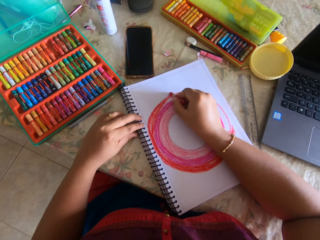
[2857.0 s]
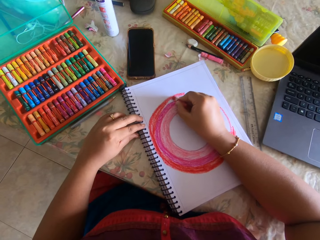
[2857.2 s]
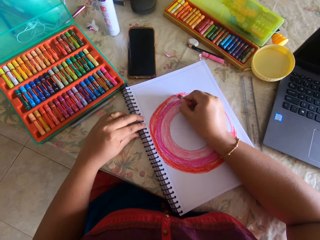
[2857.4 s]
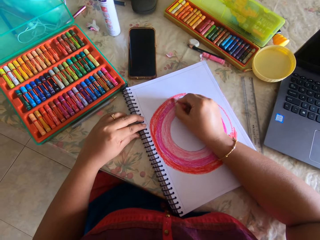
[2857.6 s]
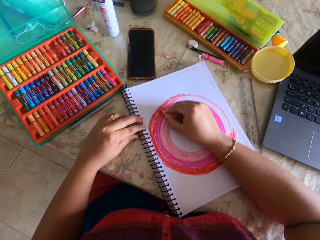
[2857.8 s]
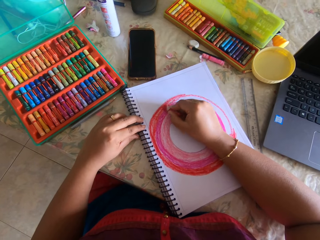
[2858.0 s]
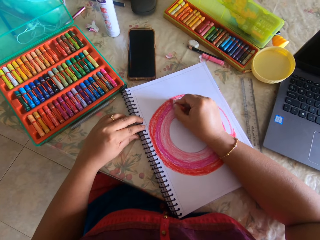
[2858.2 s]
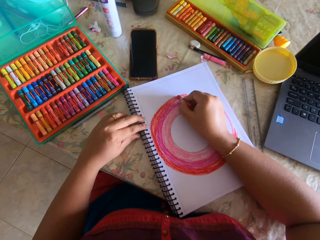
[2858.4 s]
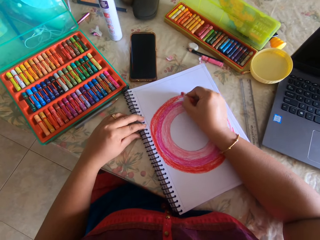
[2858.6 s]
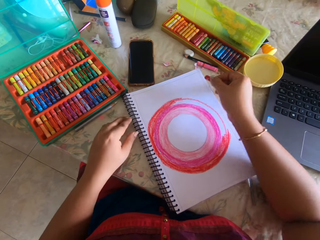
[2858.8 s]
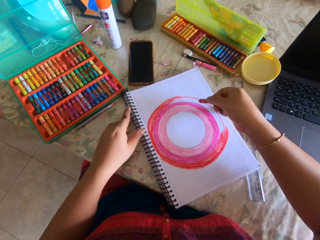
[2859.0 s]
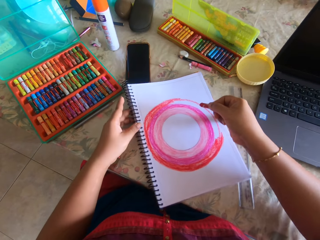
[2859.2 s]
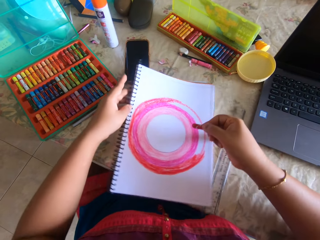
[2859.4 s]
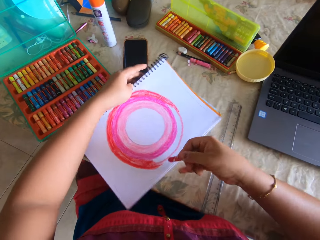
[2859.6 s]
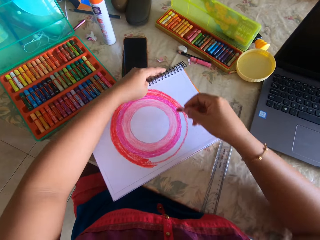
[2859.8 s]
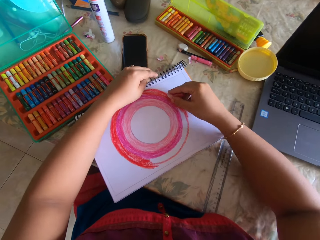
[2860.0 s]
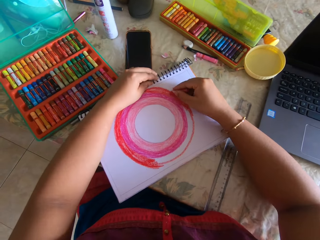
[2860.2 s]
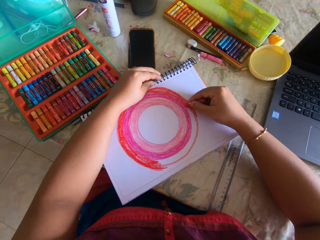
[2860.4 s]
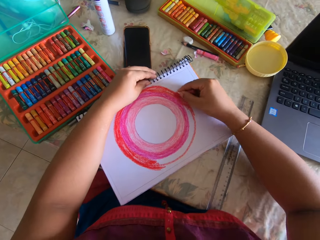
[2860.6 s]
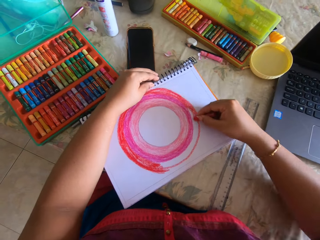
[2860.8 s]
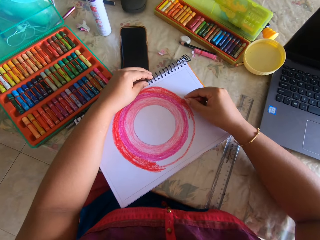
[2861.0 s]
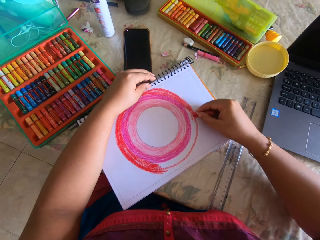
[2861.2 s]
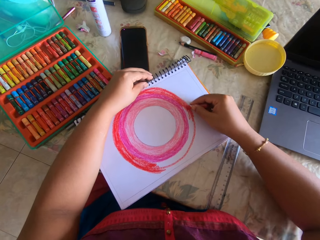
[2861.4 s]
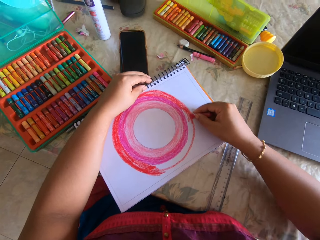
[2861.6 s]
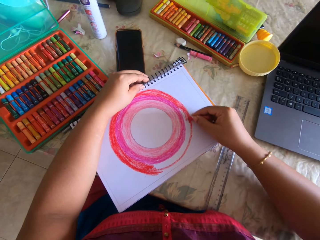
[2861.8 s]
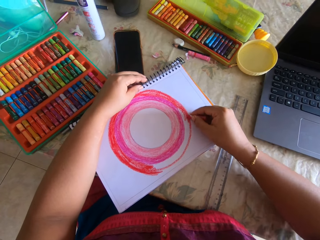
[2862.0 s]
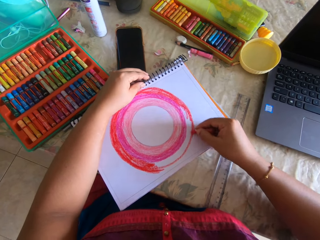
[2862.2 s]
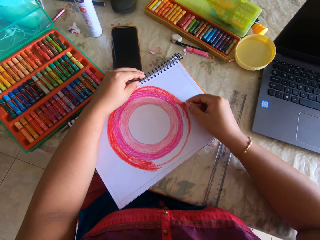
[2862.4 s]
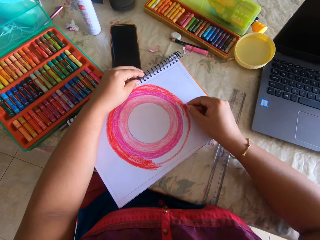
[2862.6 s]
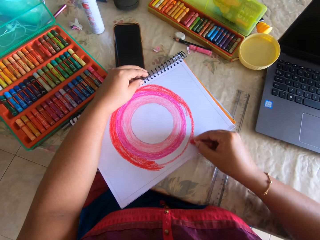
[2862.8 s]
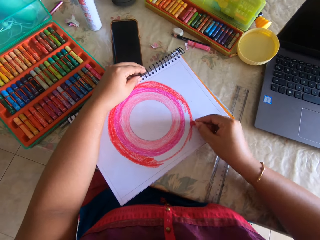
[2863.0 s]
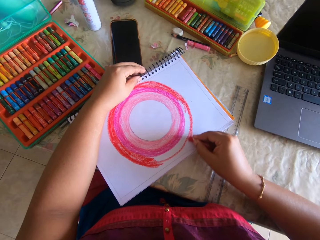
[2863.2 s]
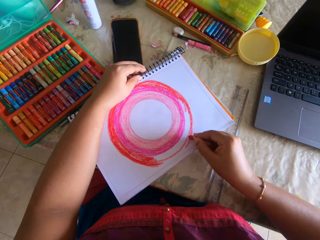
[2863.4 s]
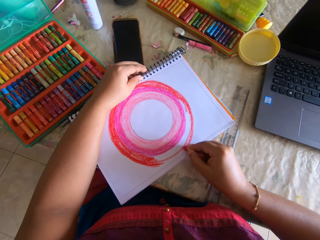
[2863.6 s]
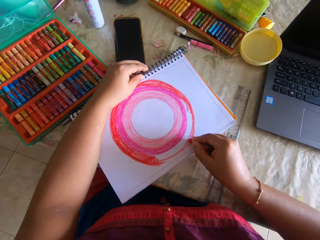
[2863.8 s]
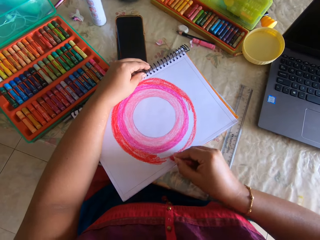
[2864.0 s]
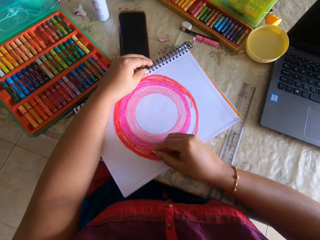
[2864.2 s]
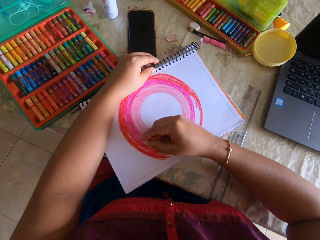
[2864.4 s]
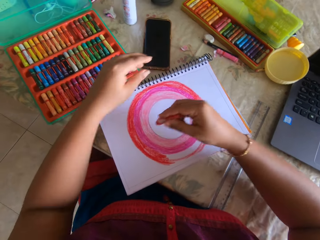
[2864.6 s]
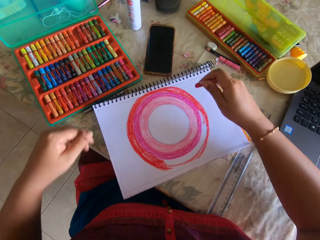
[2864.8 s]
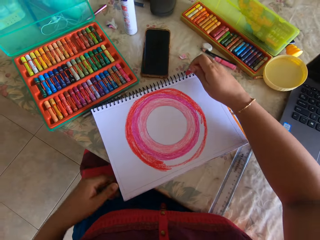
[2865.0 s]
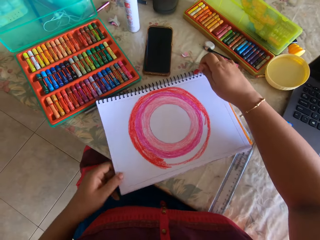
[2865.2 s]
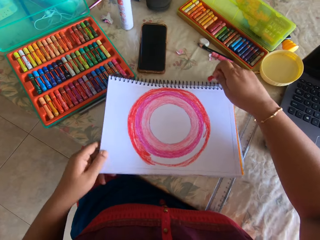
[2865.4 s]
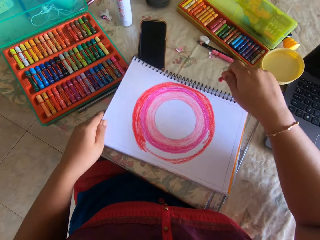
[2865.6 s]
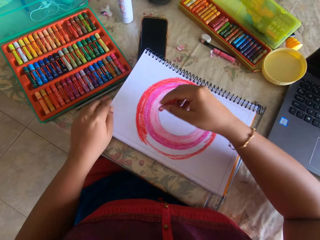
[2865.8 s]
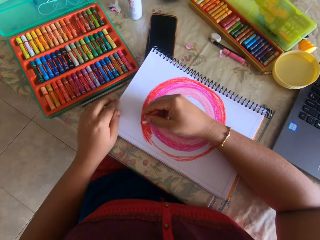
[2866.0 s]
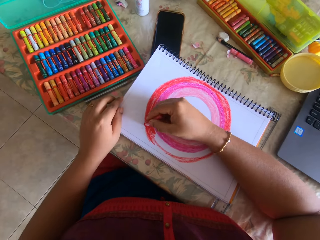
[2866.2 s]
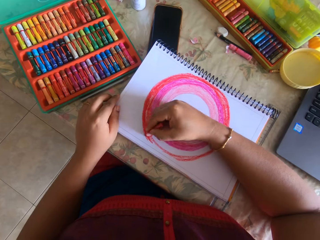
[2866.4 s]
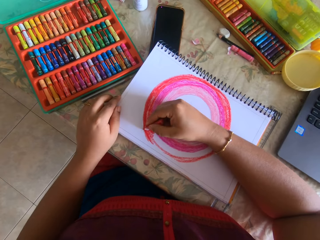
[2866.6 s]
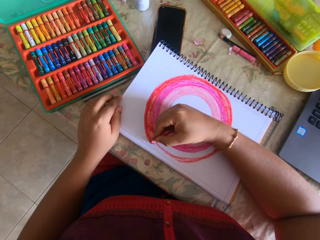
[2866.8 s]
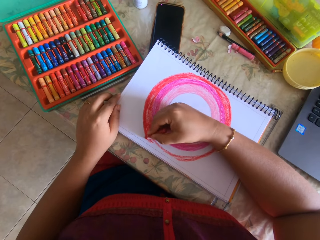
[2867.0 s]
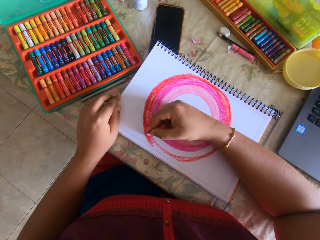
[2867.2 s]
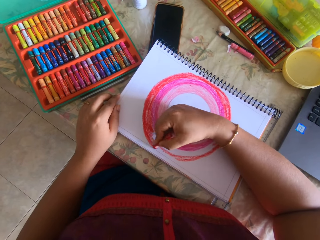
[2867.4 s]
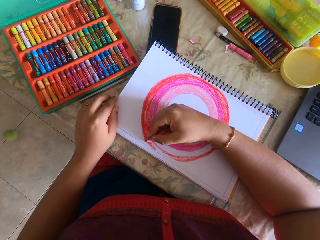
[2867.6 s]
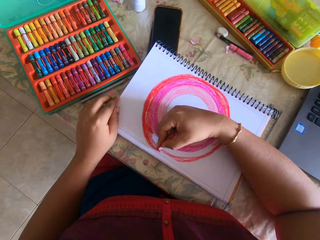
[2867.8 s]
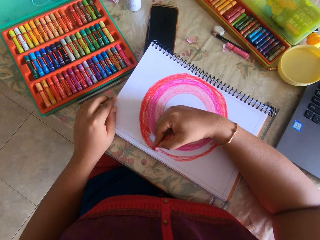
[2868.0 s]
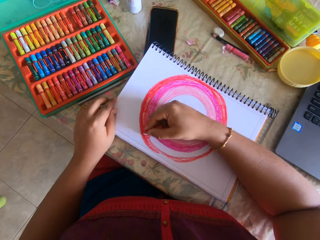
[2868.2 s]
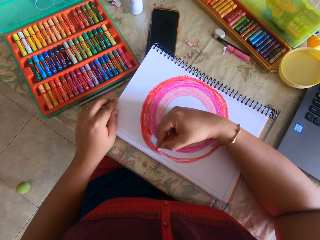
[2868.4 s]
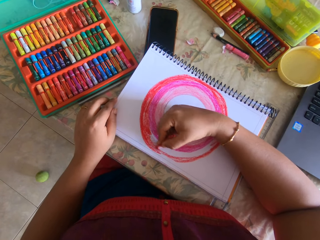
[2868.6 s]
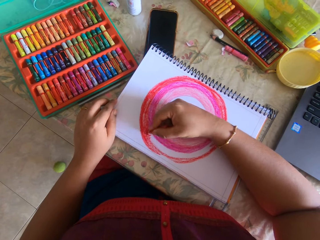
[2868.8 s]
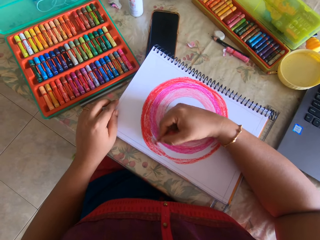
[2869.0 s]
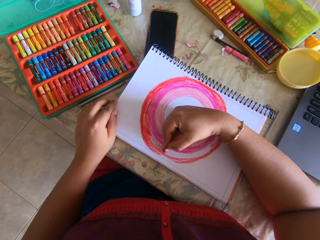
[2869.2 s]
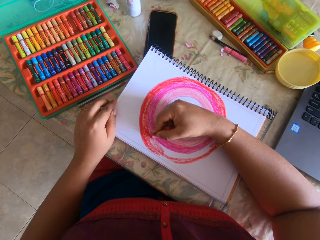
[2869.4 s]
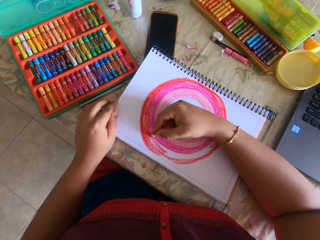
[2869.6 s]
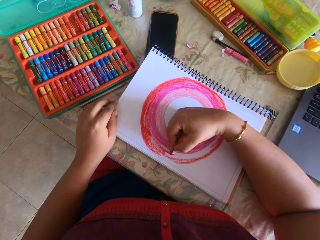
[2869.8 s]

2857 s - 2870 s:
The camera wearer turns the book. They color the book with the crayon. They turn the book. They color the book with the crayon.

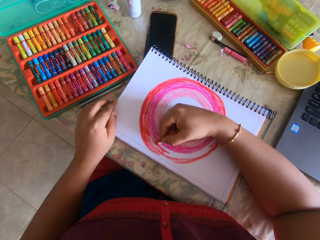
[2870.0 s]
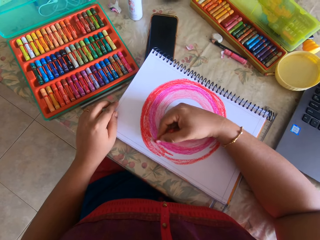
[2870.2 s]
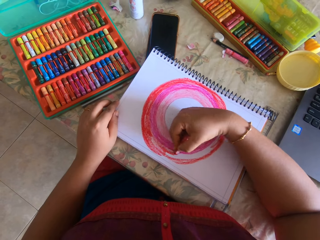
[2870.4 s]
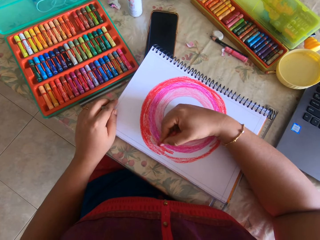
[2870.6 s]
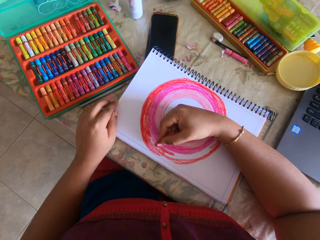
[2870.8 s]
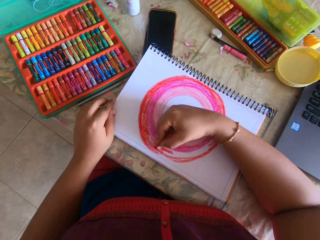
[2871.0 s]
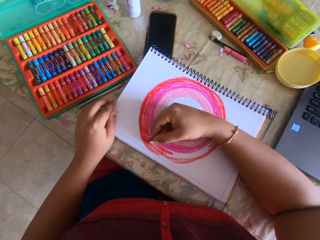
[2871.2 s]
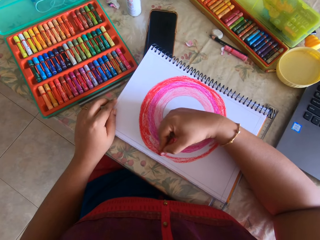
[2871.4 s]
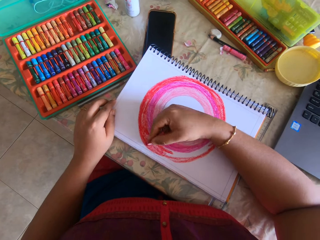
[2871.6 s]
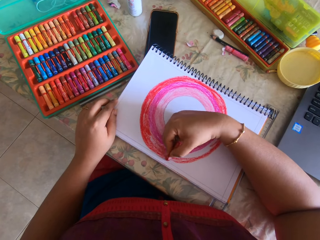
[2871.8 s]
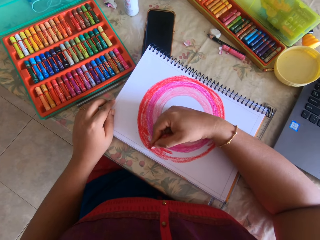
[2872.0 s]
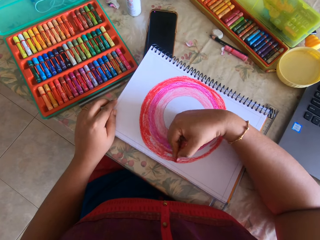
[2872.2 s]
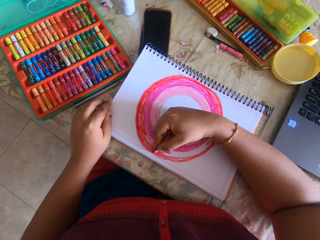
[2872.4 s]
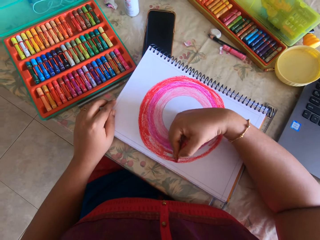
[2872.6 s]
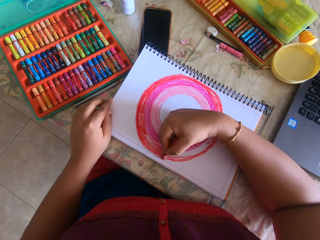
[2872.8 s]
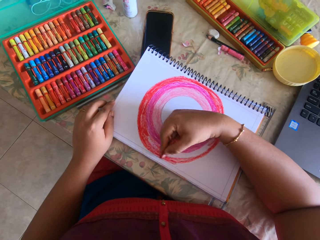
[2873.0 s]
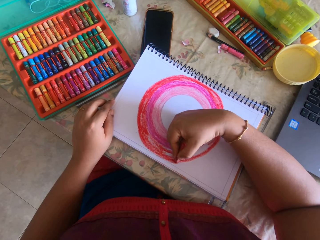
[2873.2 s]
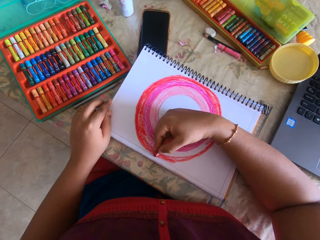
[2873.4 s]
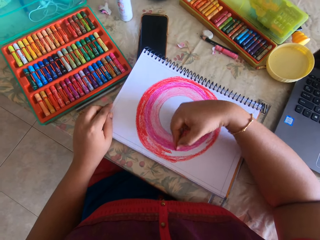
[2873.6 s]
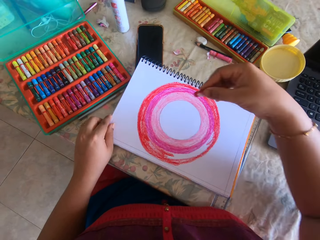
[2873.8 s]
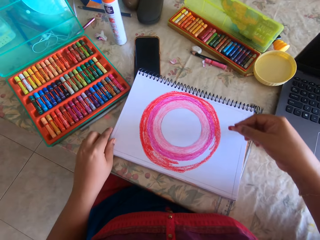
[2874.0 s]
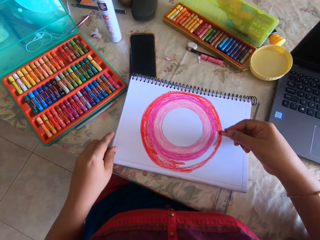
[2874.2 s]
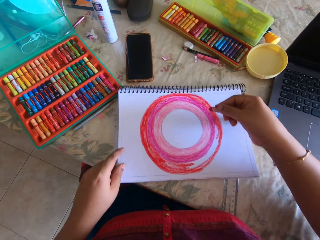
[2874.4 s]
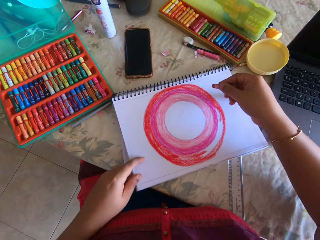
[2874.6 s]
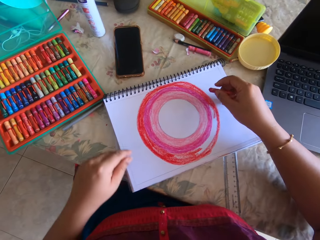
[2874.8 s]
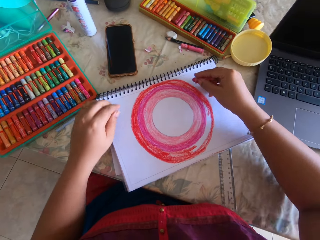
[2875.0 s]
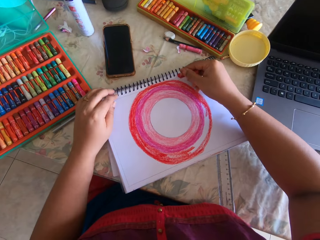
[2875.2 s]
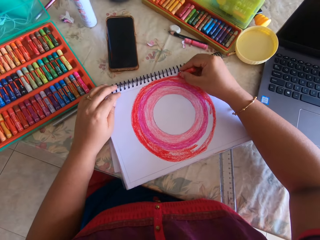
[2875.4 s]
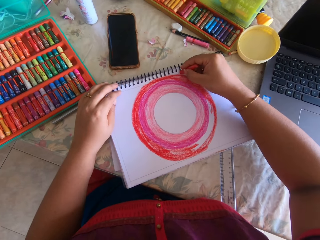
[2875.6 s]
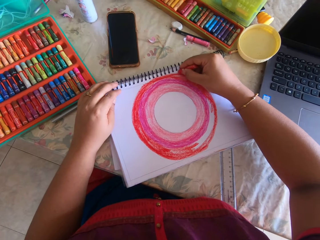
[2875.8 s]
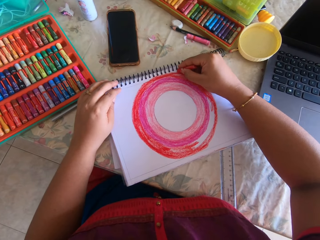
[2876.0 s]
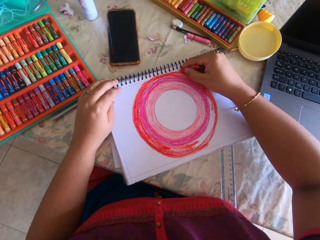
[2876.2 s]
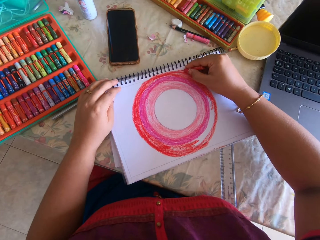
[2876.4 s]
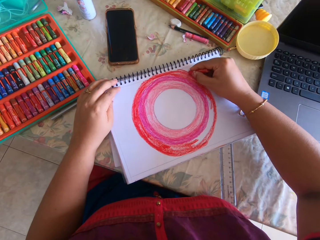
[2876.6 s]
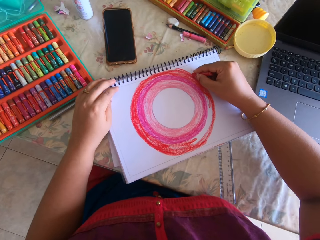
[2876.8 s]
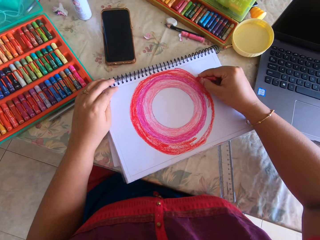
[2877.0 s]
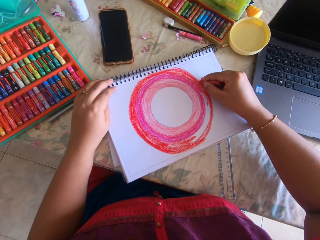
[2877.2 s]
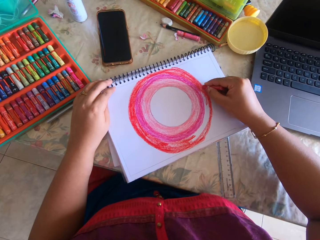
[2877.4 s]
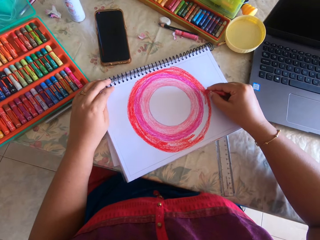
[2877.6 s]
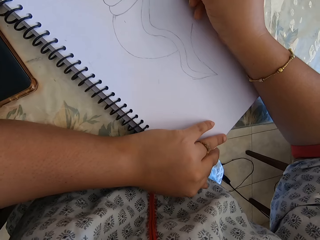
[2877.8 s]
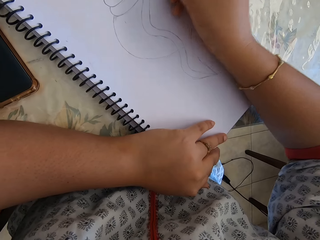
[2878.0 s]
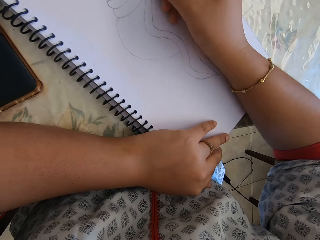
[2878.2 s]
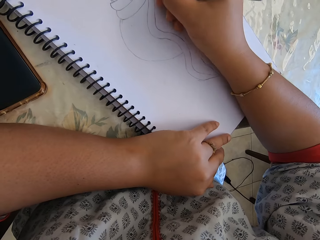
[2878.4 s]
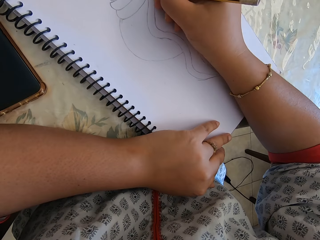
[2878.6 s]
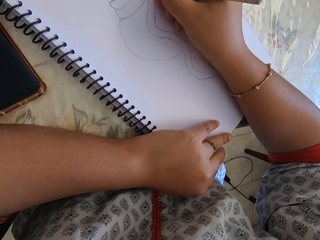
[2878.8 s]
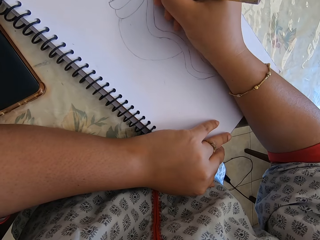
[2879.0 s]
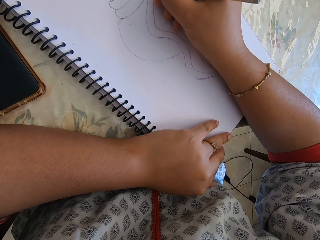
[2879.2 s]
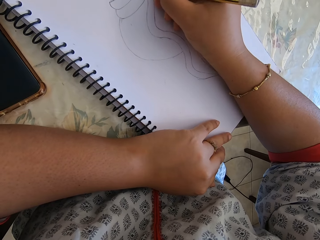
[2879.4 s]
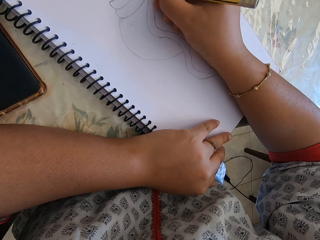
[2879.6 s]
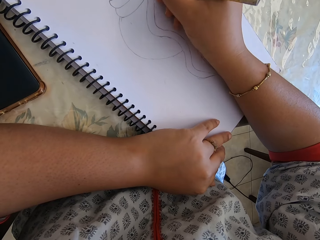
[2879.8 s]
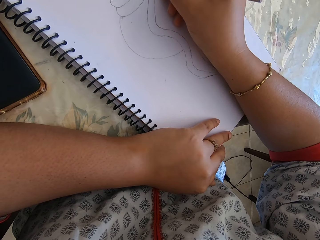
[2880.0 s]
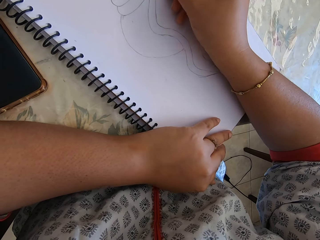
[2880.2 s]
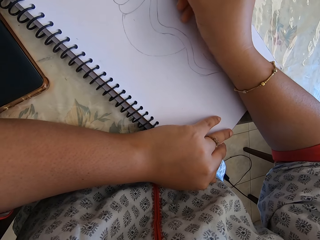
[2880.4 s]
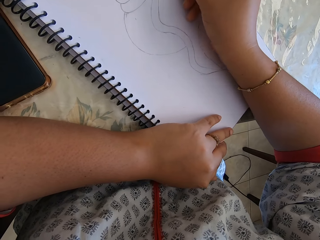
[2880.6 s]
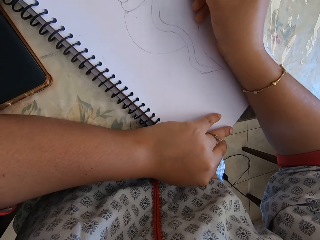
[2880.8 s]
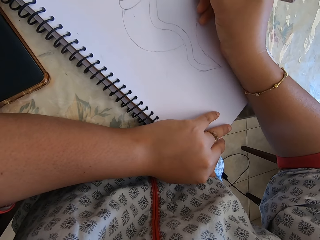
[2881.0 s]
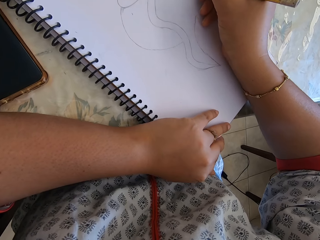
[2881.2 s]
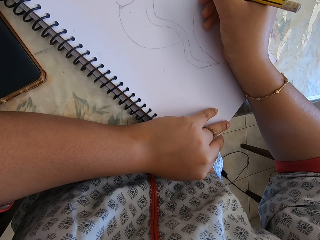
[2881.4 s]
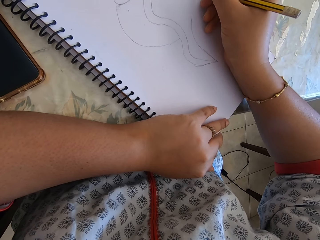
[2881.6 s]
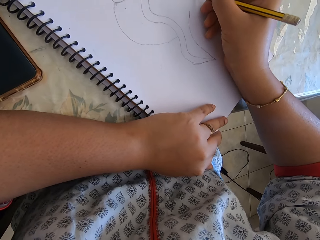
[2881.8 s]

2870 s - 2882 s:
The camera wearer turns the book. They color the book with the crayon. They draw a picture on the book using a pencil while rubbing and drawing.
